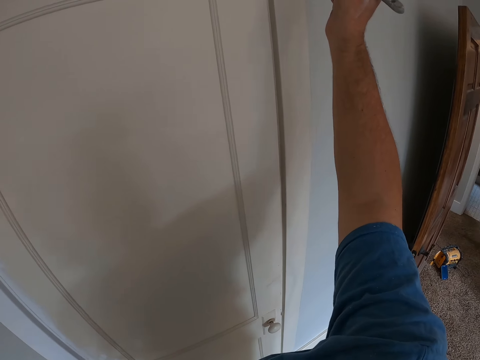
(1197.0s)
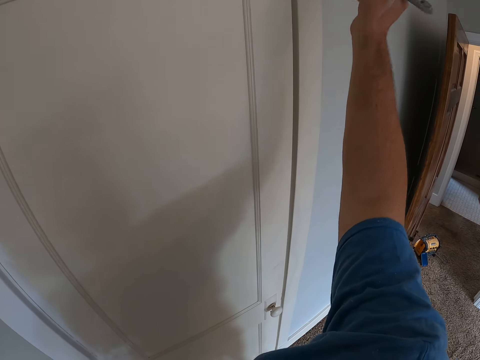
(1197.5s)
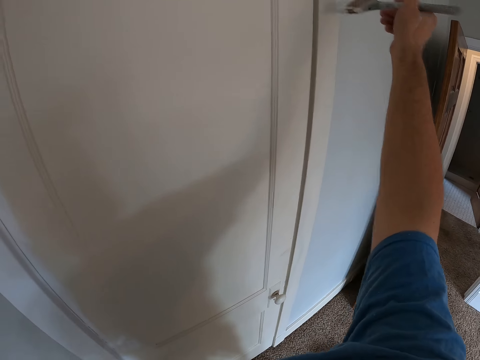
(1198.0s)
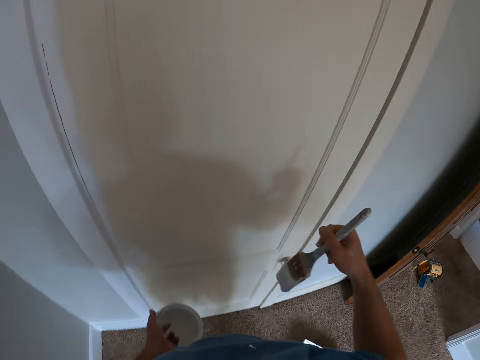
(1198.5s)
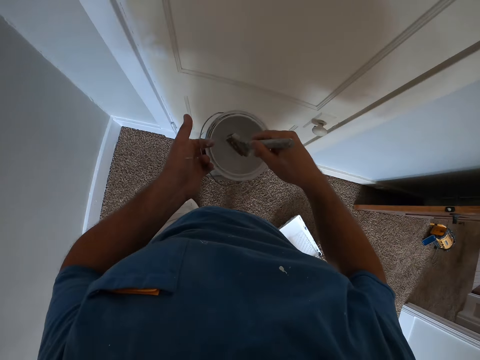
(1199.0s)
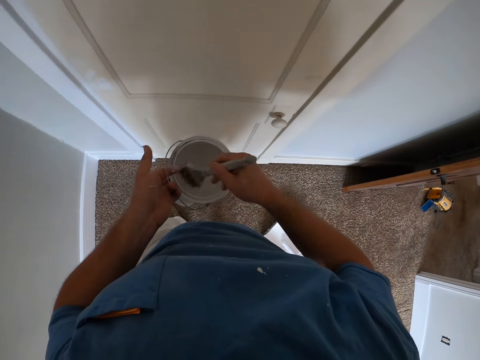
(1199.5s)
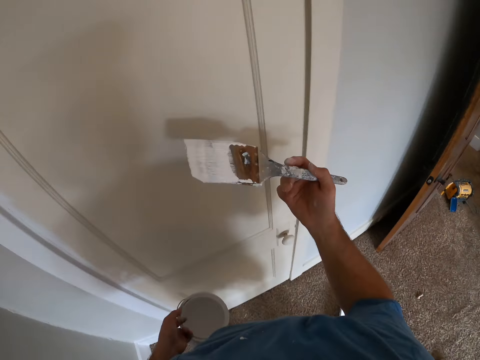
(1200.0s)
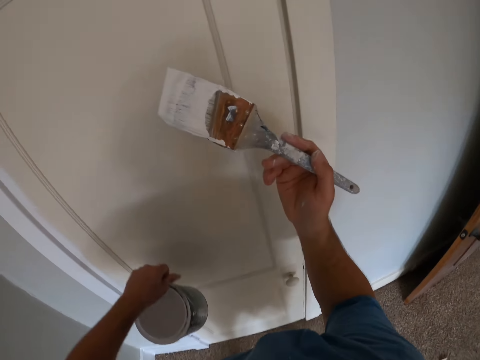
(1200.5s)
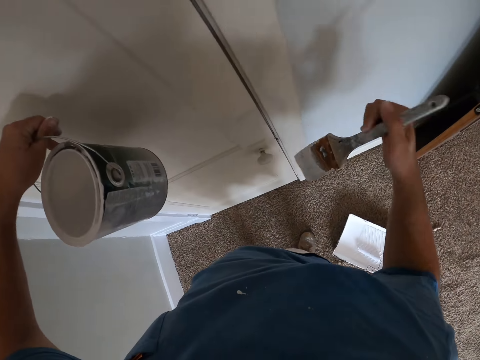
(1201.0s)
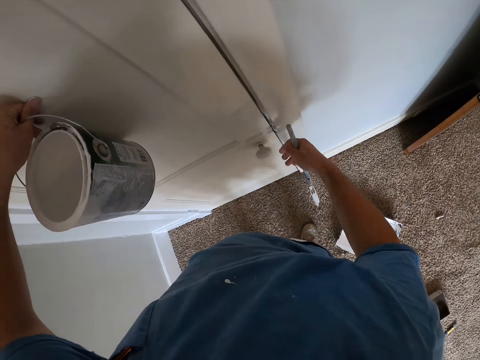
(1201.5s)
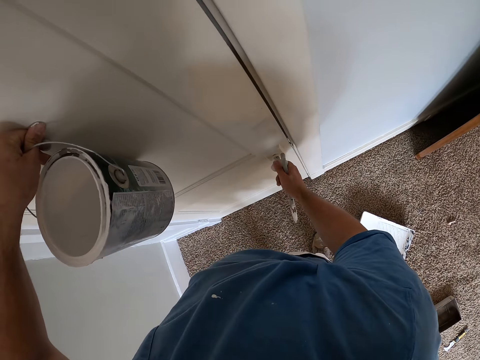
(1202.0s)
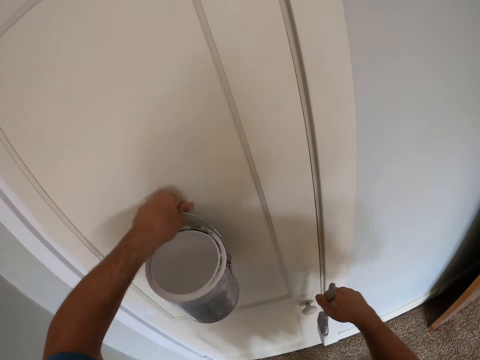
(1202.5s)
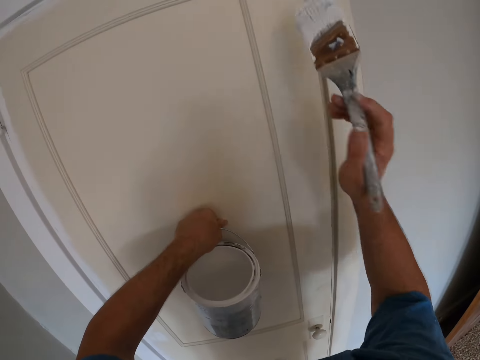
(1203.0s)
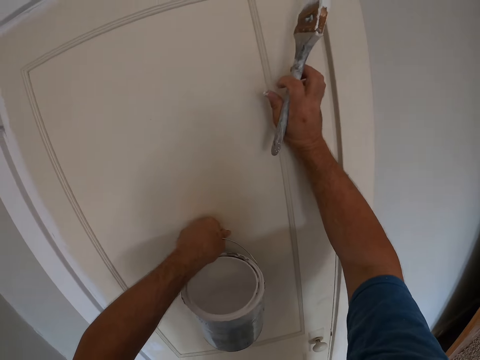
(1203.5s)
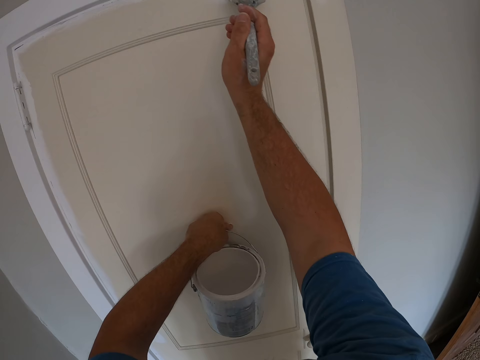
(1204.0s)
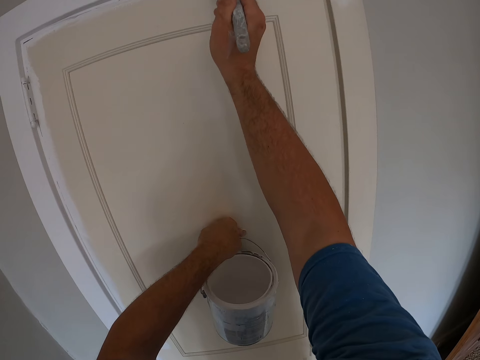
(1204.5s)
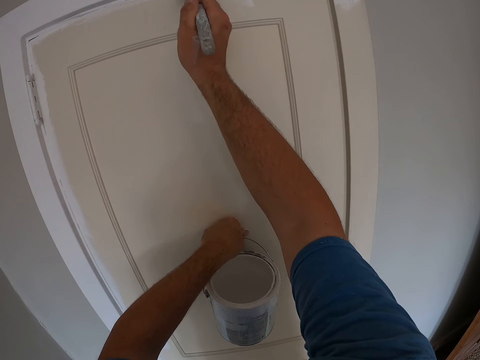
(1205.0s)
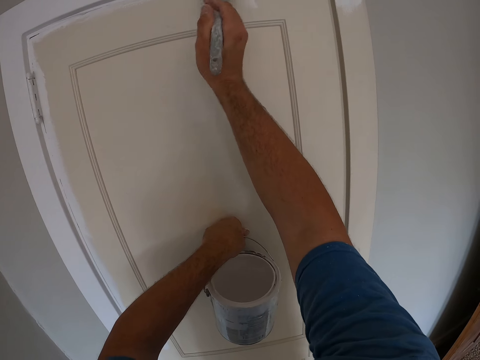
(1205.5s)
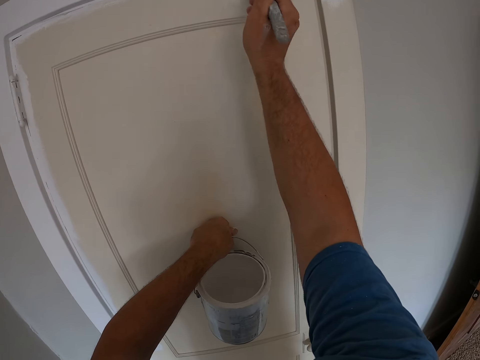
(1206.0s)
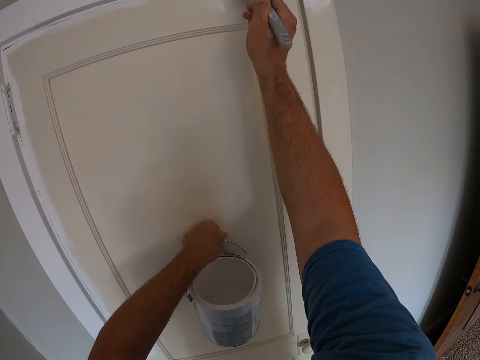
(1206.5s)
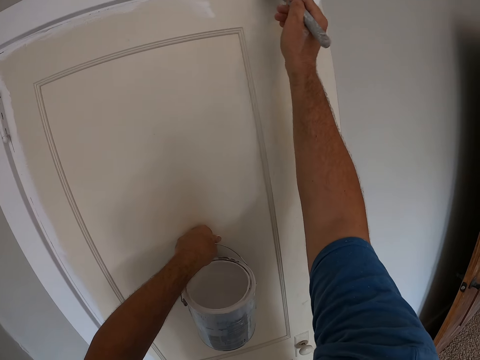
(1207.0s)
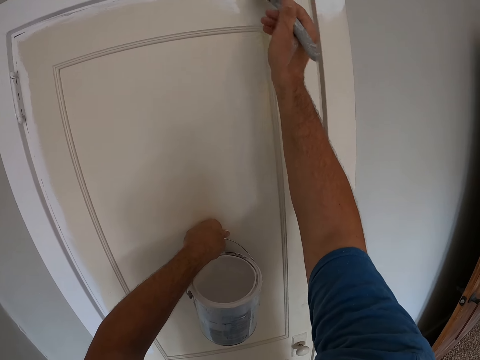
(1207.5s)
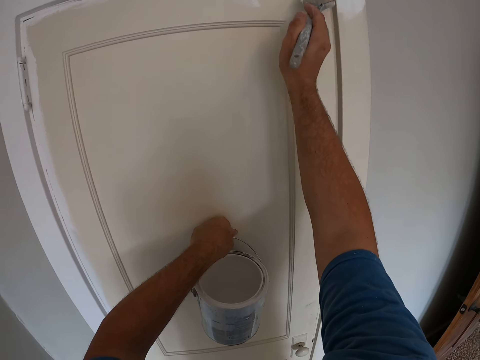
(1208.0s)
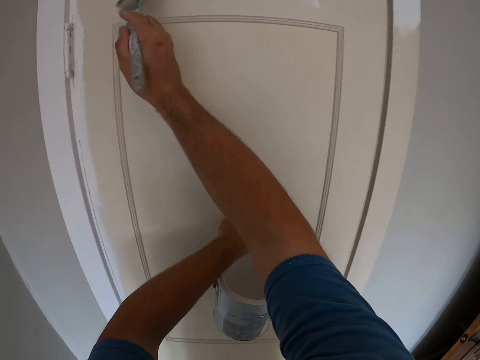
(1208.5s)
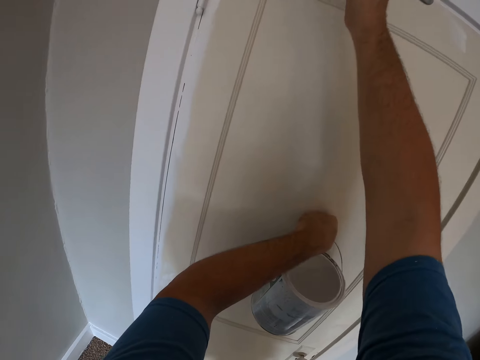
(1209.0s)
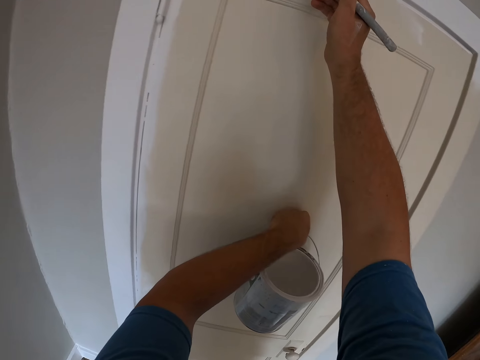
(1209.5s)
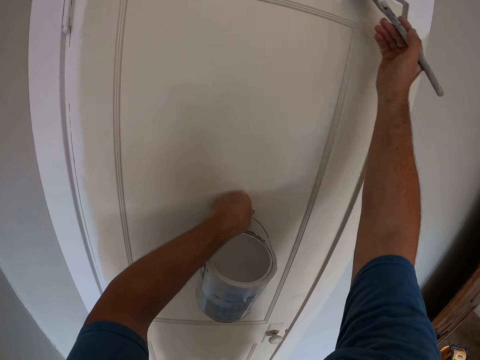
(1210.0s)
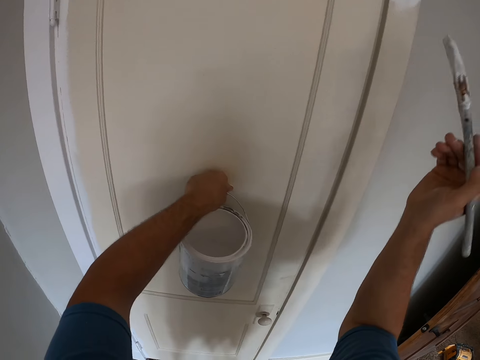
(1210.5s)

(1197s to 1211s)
The camera wearer puts the paint brush into the paint. They pick paint with the paint brush. They lock the door. They touch the door knob. They touch the door. They paint the door. They paint the baseboard.

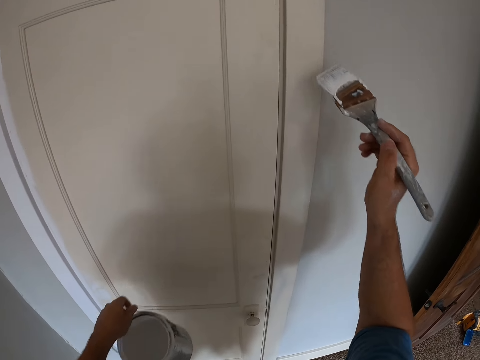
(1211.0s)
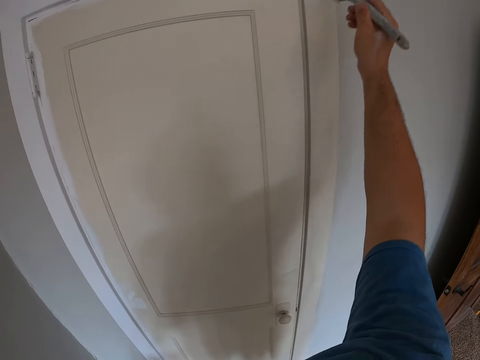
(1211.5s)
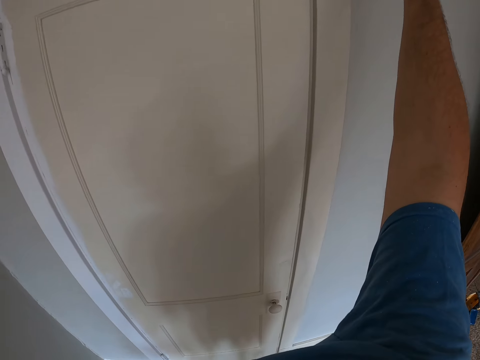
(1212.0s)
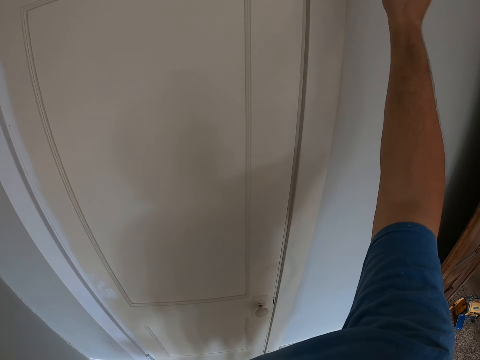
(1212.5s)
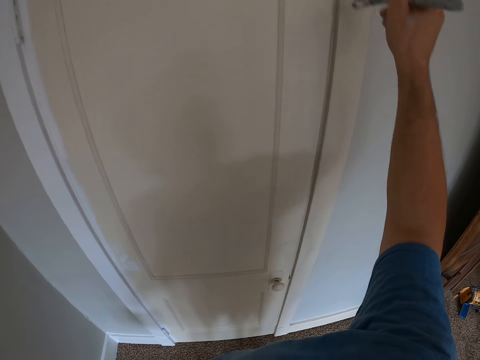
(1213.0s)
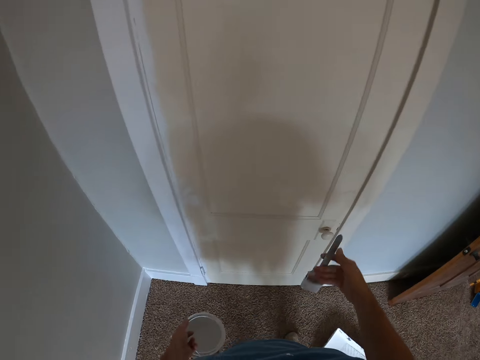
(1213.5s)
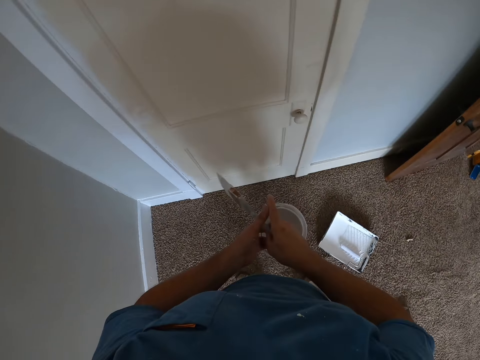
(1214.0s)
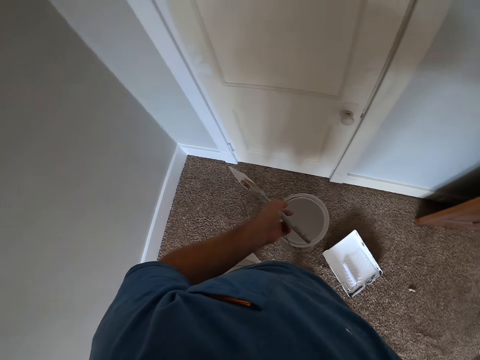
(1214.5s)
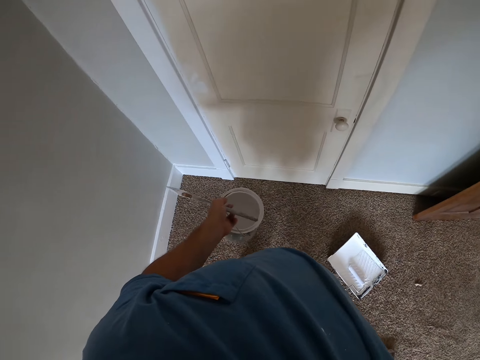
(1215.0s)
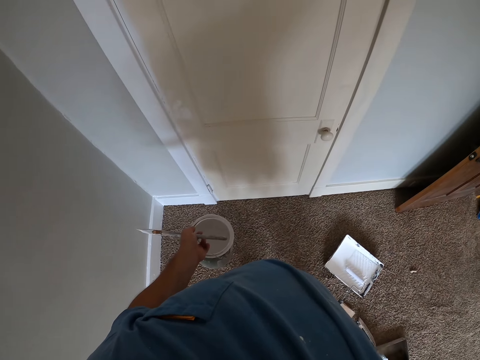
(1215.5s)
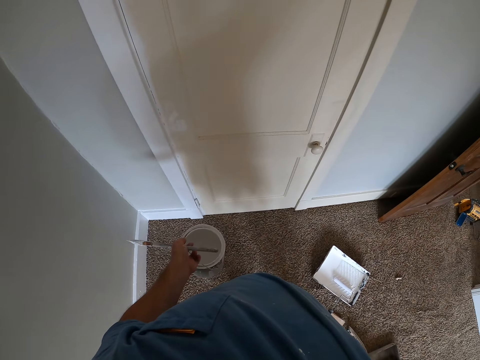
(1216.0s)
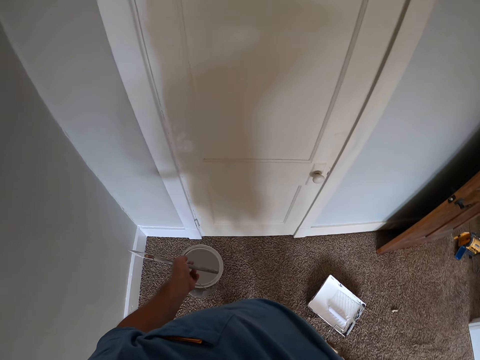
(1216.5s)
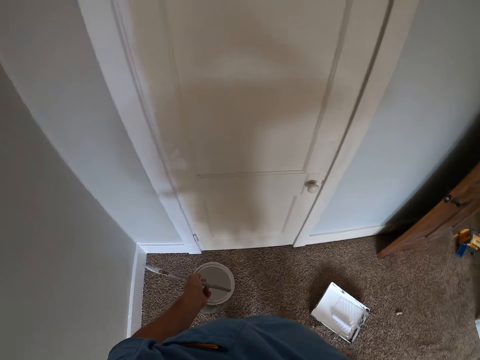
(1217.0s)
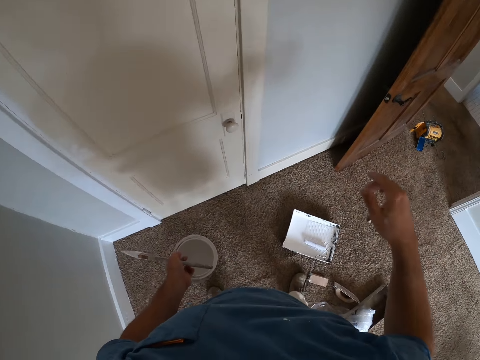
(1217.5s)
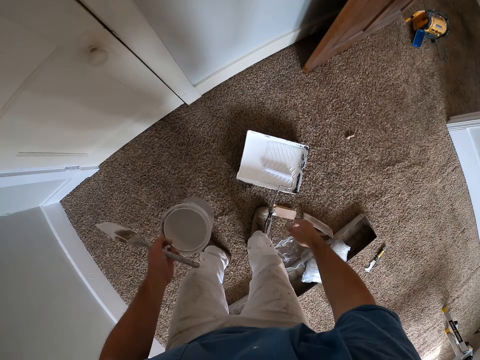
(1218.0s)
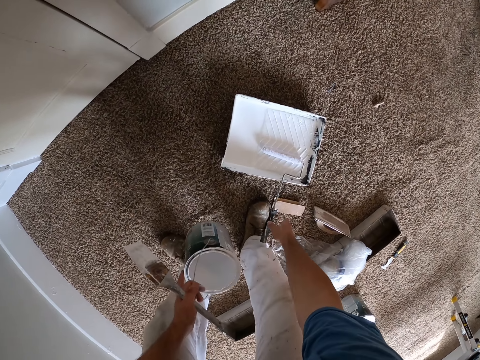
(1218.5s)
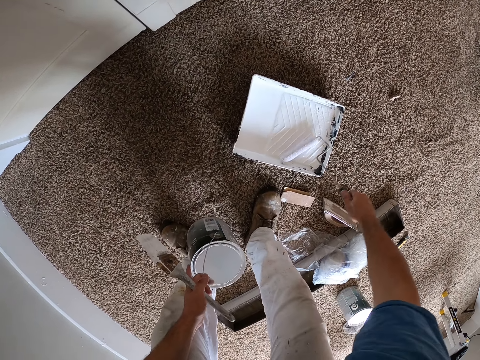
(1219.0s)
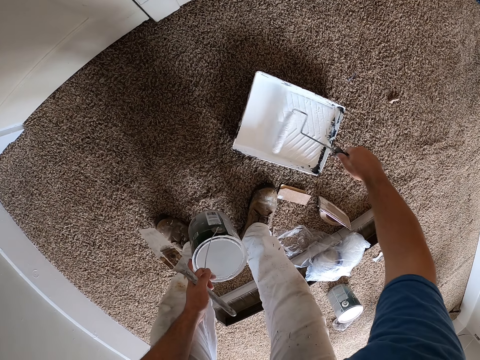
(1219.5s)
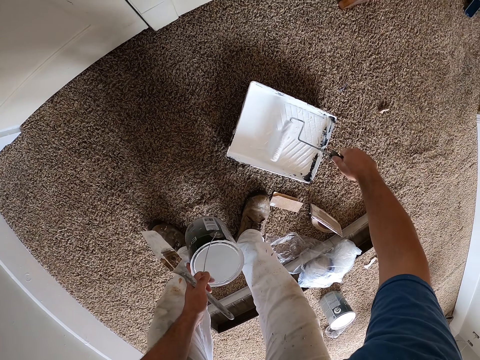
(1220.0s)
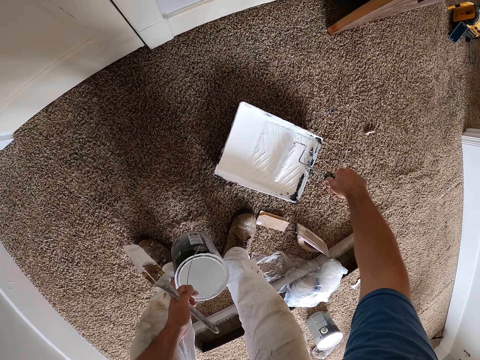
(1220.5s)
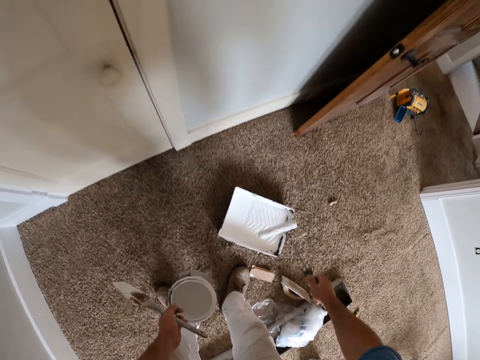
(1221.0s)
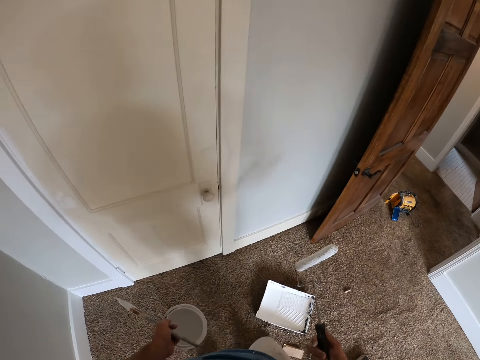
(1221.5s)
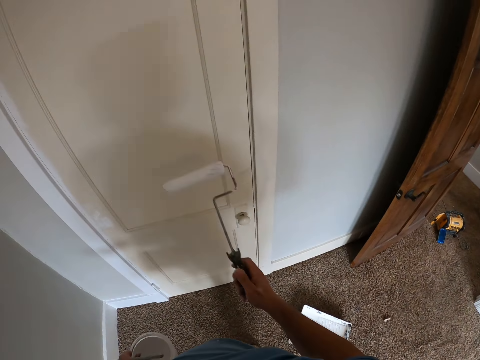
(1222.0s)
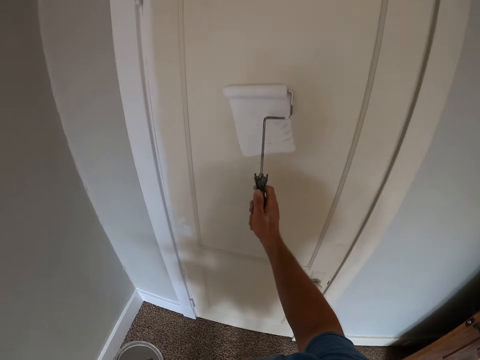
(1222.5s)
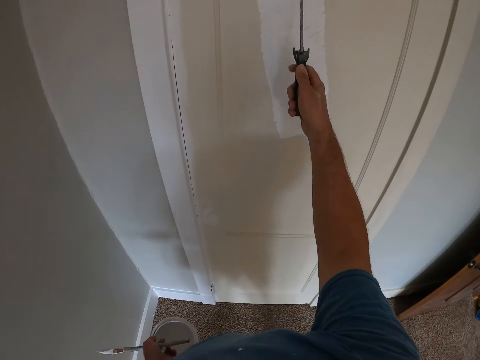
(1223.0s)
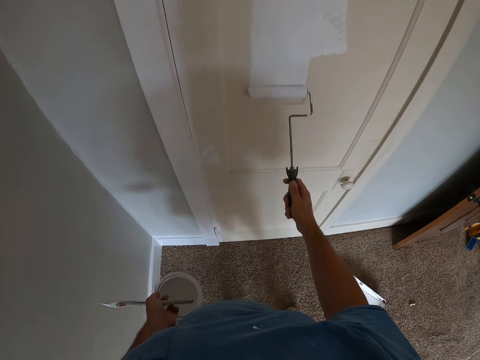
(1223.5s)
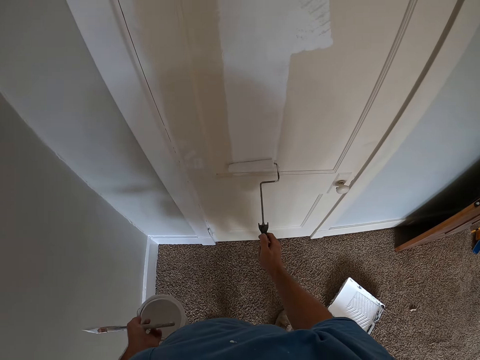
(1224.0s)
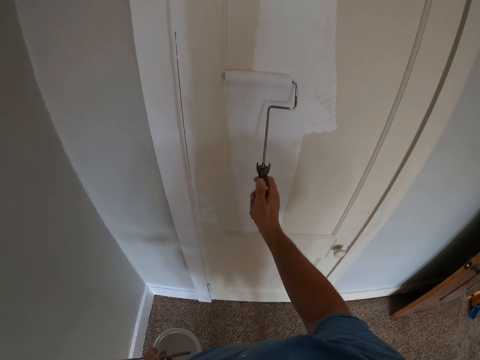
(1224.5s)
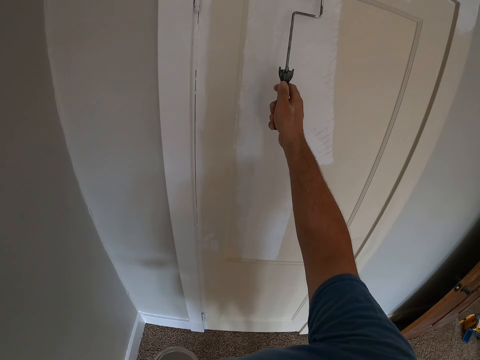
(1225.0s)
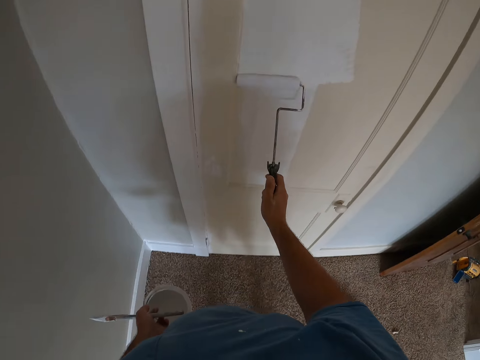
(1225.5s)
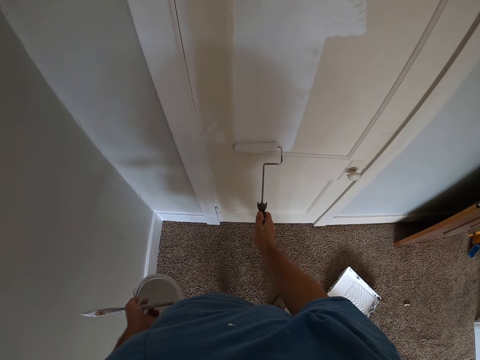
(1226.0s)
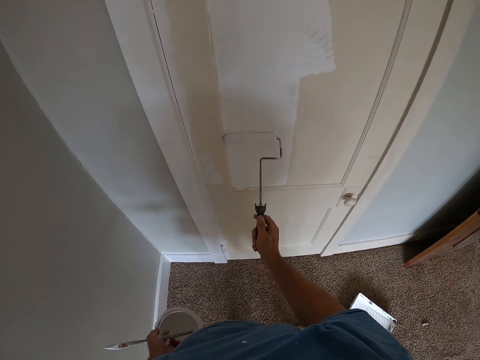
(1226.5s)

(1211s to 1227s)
The camera wearer changes the position of the brush from his right hand to his left hand. He picks up the paint roller. He rolls the paint roller on the paint. He picks paint with the paint roller. He paints the door.
